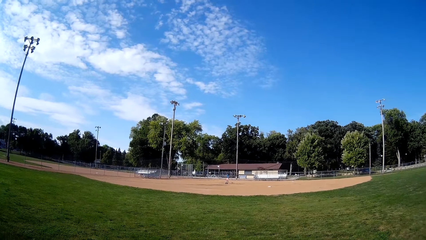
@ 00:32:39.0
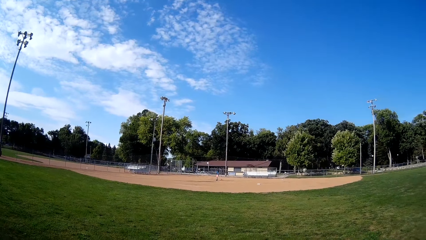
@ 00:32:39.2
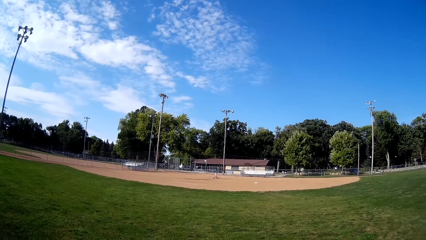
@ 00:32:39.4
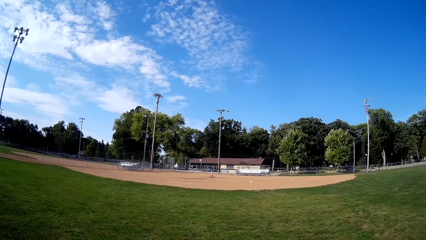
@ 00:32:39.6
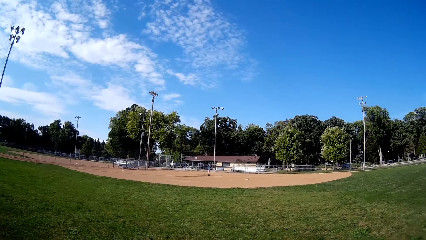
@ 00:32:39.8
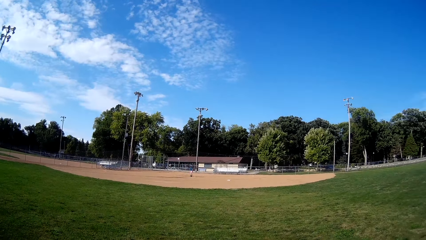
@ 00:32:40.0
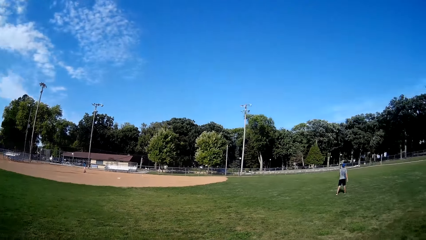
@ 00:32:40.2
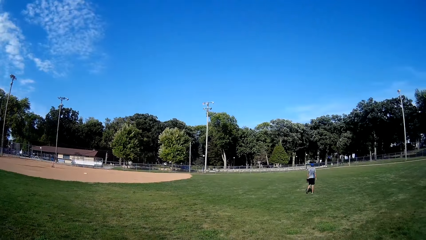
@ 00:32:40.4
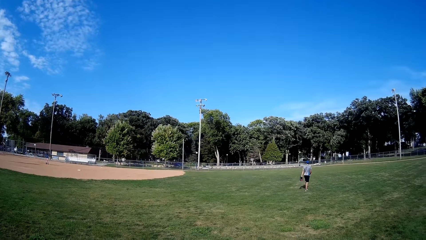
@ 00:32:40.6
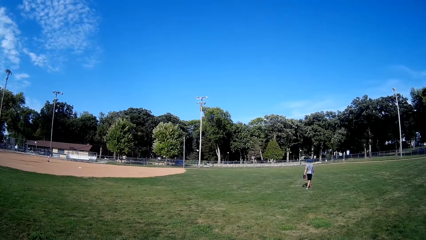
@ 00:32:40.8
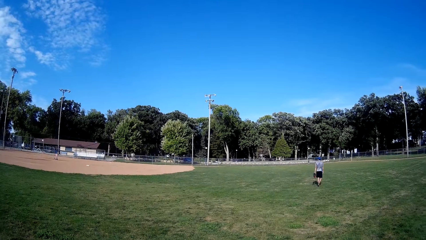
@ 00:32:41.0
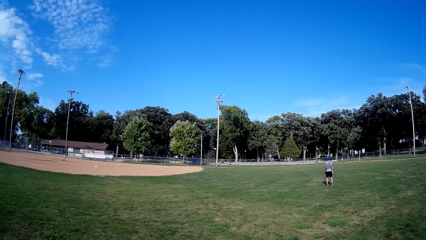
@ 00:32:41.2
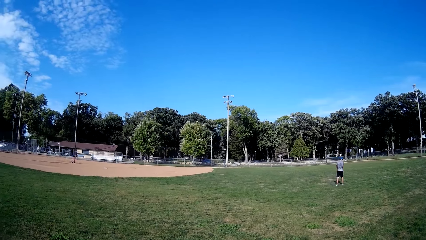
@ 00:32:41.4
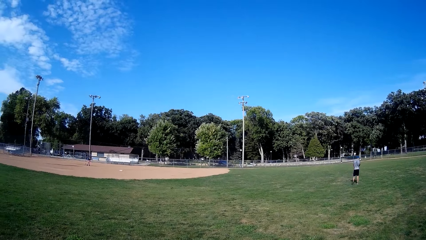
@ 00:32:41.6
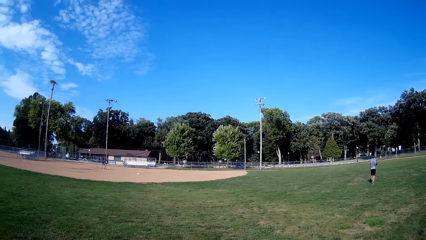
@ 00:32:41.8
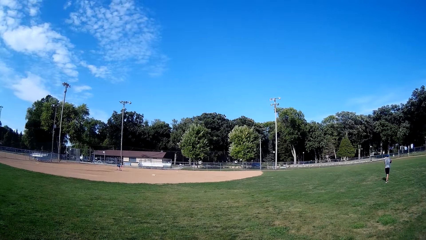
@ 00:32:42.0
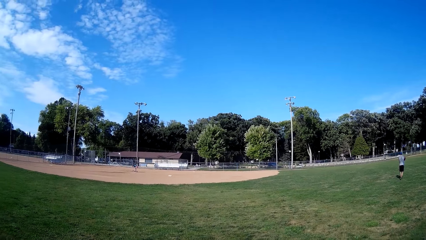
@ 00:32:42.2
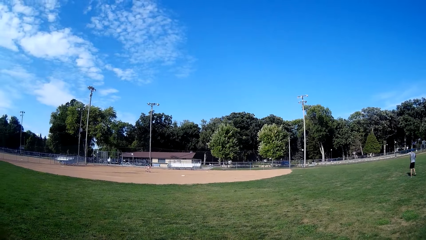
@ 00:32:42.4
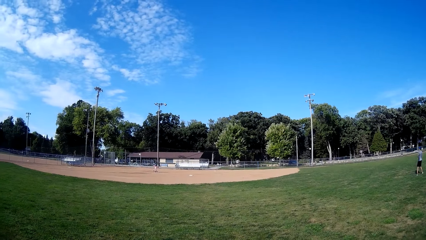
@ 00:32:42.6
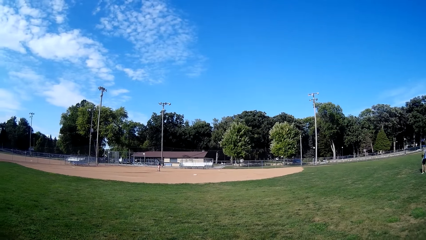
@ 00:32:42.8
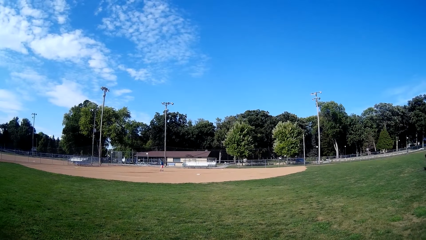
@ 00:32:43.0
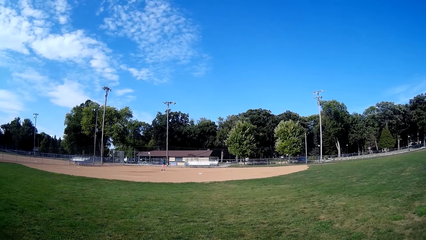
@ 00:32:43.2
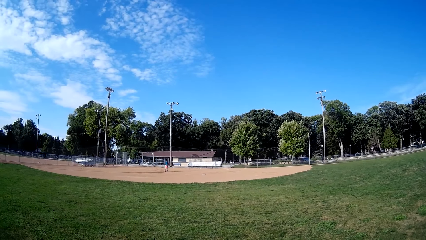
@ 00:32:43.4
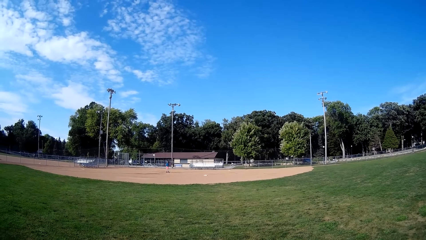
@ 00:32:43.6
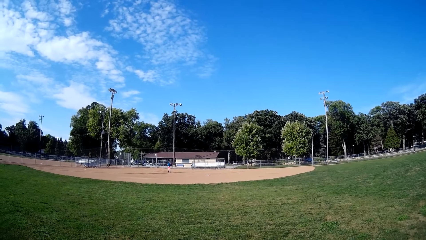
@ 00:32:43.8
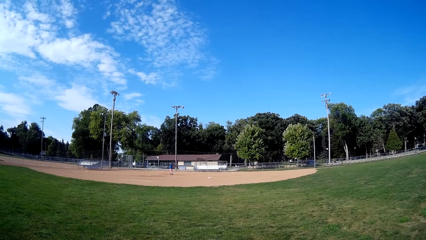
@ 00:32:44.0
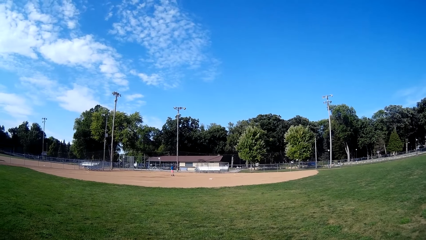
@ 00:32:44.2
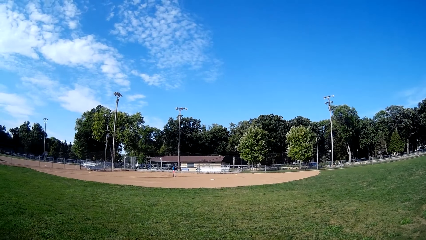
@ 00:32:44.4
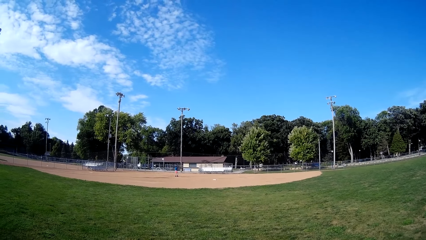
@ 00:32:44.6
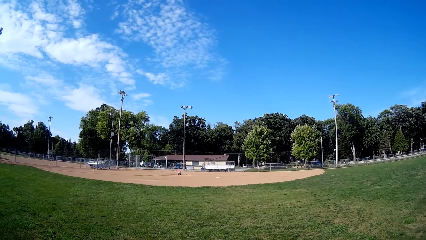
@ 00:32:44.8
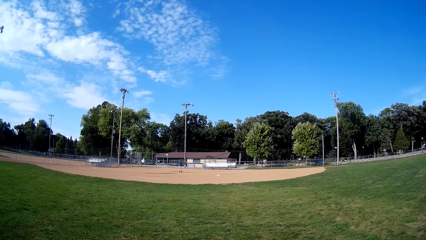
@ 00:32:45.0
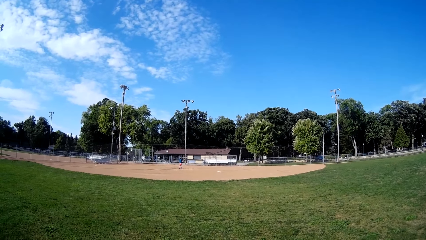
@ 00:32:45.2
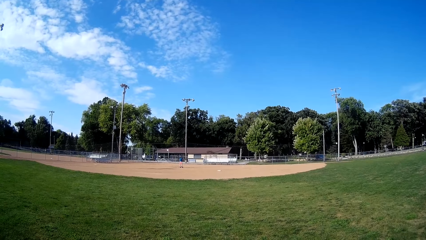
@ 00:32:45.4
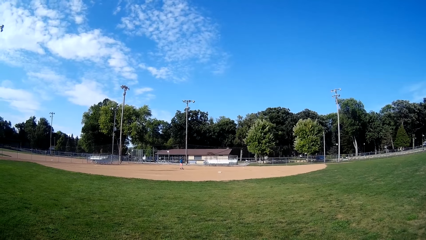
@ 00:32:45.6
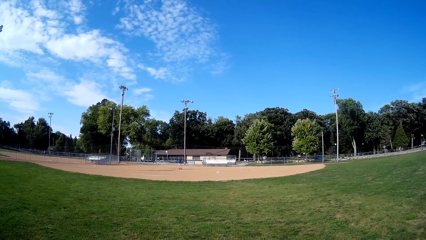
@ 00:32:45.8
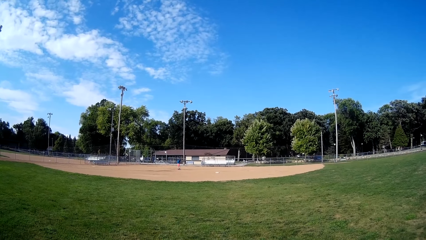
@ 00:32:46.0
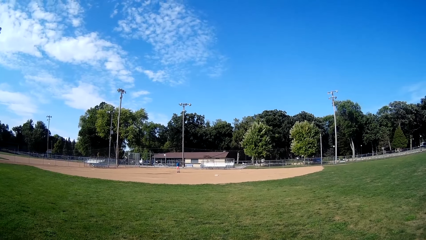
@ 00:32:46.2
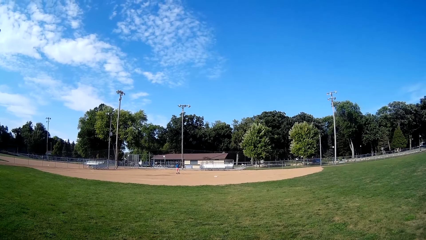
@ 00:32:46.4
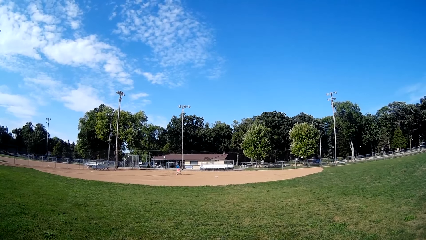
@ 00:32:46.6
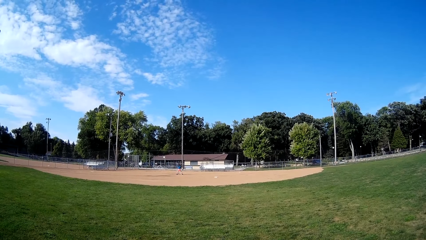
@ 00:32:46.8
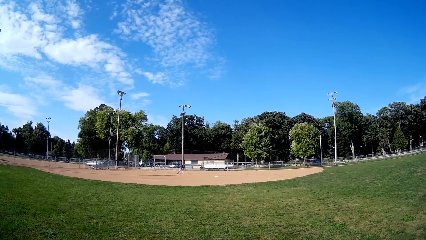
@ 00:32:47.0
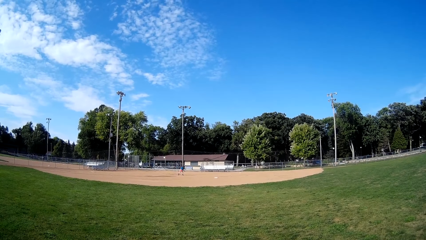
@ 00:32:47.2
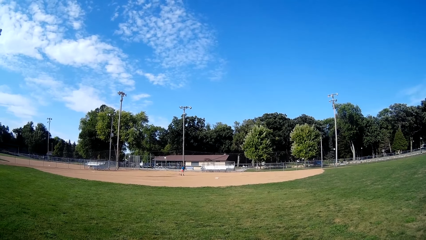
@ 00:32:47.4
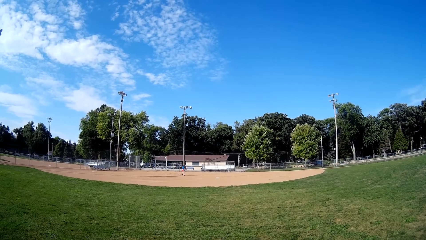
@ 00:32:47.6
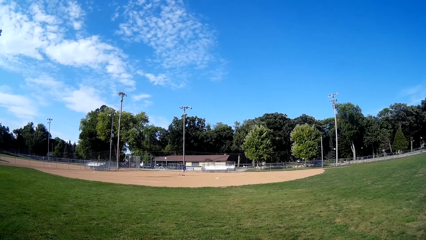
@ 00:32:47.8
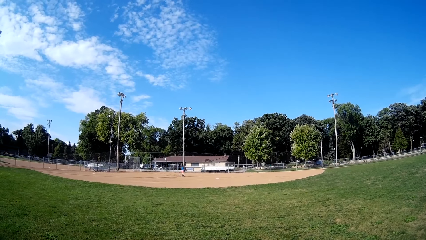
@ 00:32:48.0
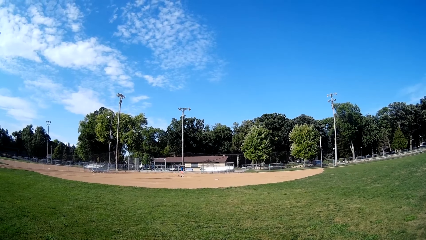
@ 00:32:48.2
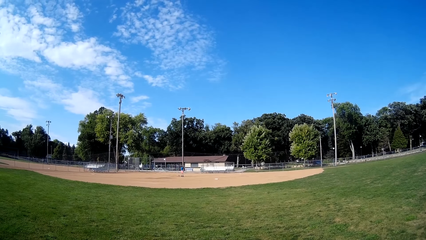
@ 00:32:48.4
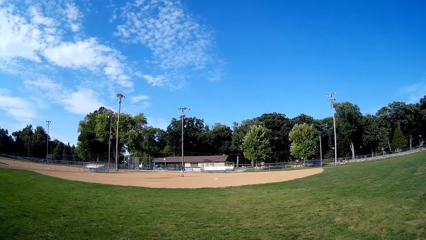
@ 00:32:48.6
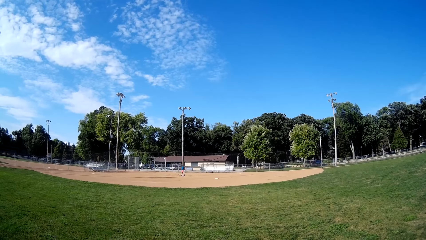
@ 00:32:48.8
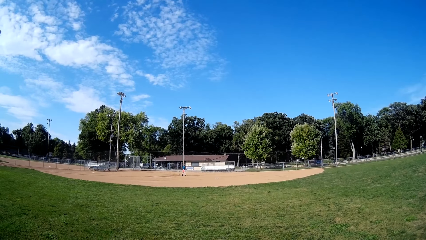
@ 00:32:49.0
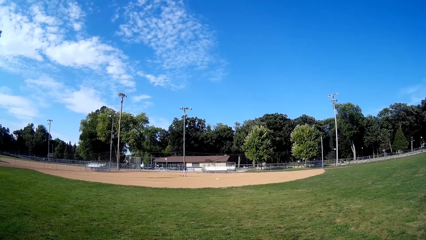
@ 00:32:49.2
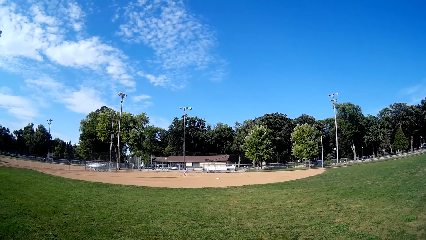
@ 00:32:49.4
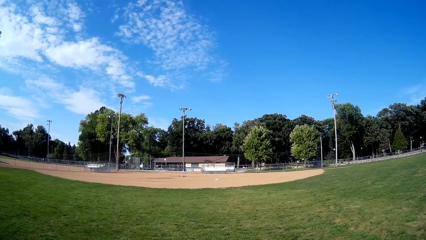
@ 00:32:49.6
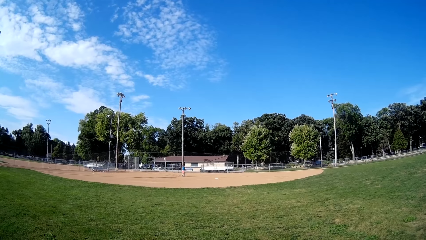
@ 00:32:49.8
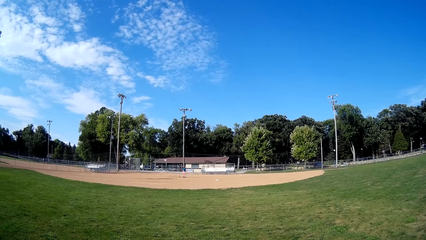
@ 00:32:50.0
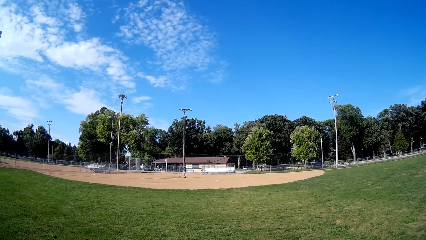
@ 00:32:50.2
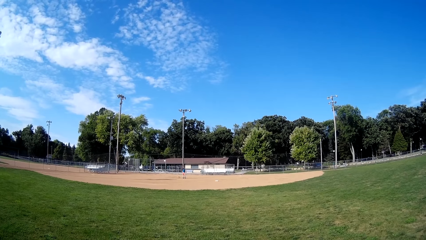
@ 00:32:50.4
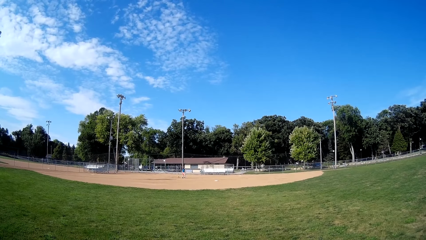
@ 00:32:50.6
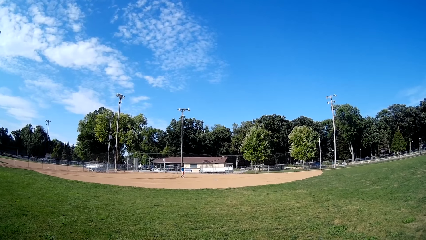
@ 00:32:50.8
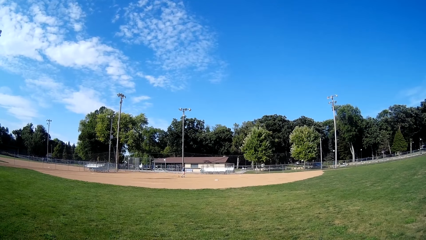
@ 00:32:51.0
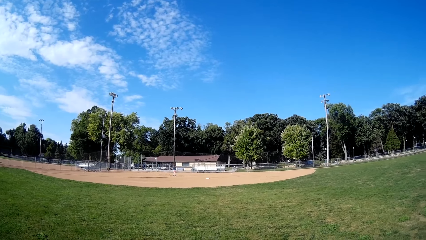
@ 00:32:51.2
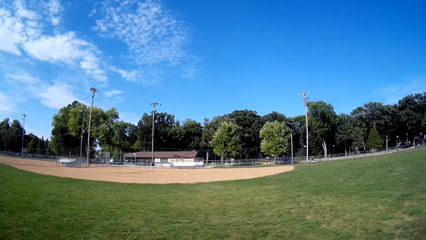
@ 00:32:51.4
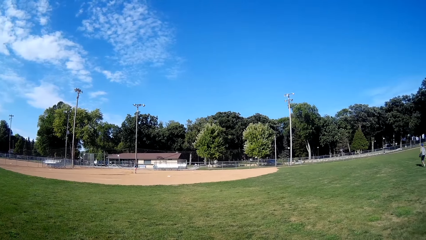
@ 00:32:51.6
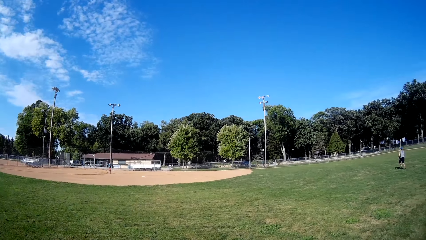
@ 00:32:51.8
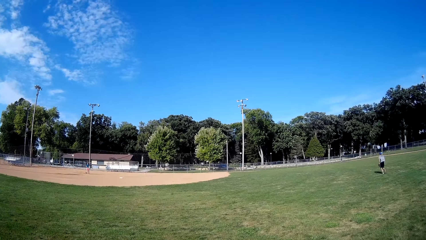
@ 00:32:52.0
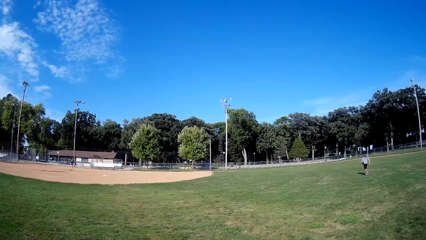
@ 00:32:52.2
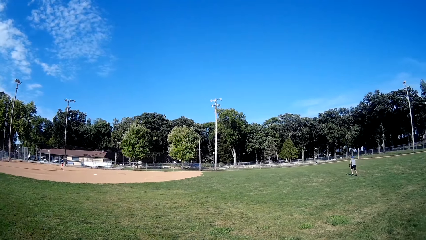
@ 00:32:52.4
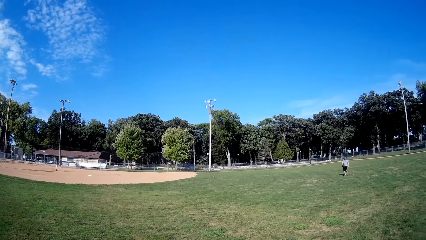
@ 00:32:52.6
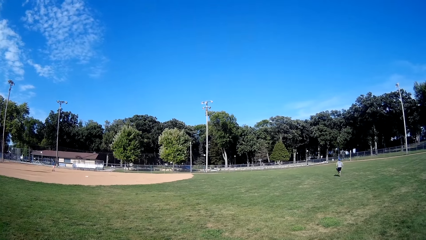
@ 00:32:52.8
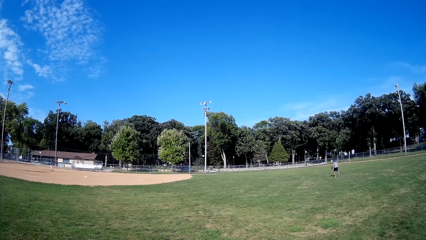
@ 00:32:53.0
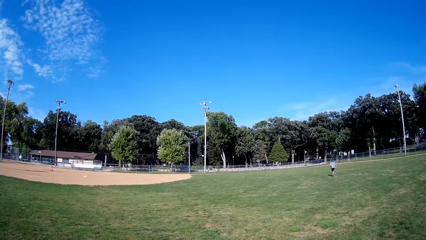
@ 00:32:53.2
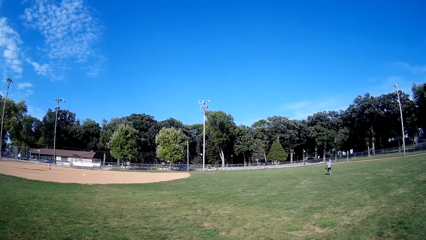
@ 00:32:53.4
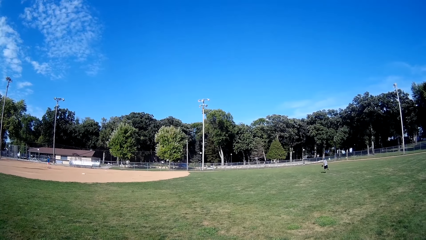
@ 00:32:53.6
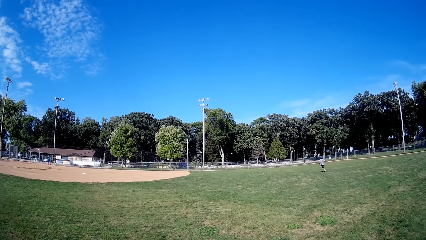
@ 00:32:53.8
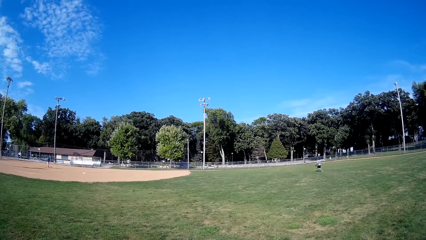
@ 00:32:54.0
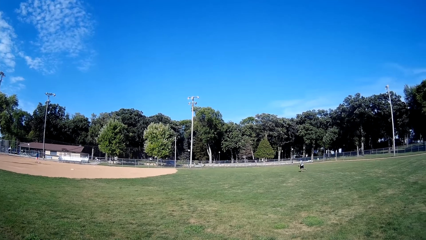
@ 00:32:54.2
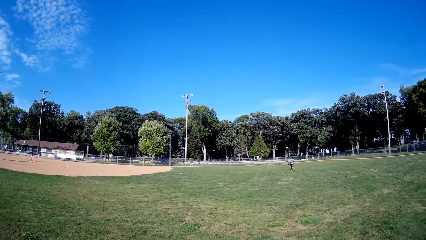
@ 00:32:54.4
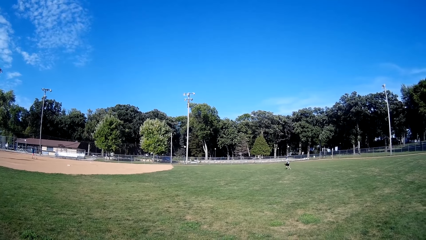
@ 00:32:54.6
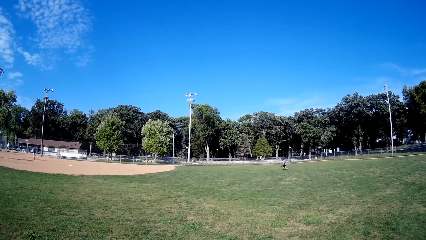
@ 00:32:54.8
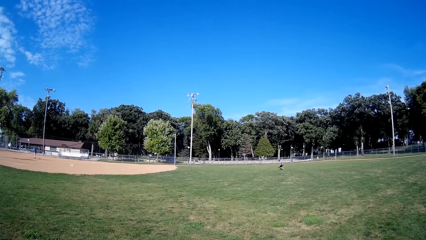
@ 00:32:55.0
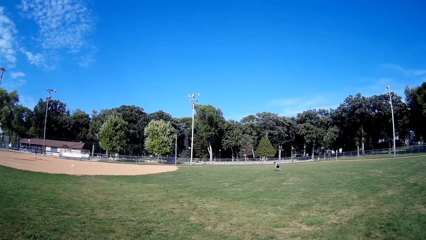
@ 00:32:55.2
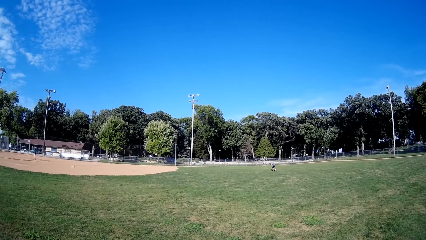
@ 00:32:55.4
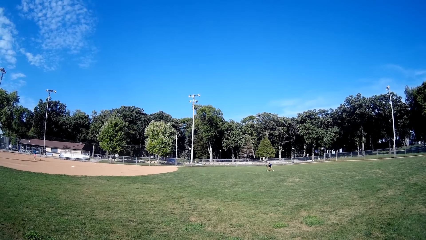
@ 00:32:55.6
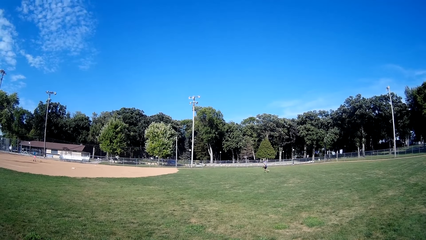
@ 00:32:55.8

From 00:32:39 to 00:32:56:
A man throws the ball towards another man. The other man runs on the field.
